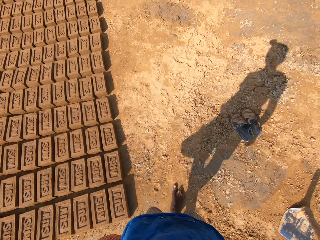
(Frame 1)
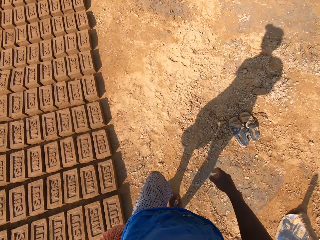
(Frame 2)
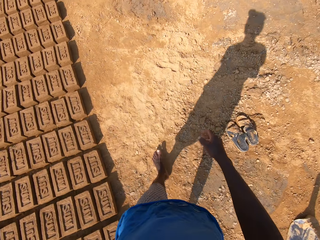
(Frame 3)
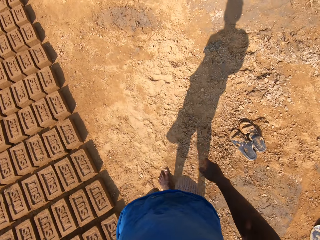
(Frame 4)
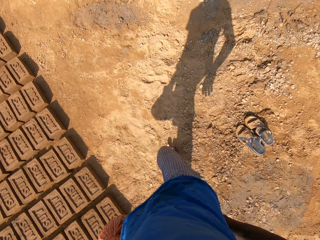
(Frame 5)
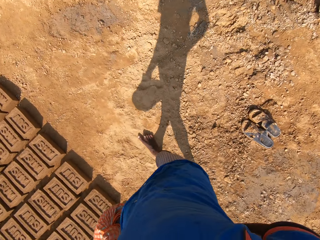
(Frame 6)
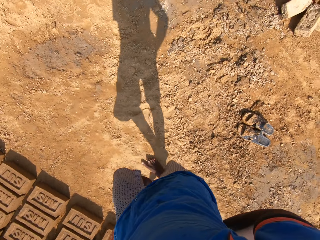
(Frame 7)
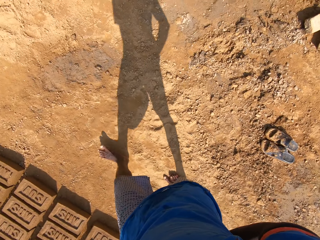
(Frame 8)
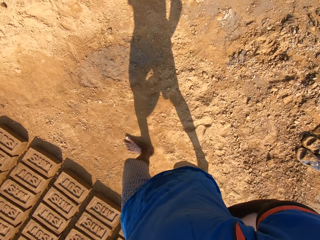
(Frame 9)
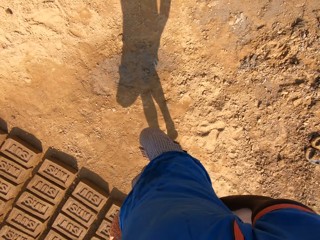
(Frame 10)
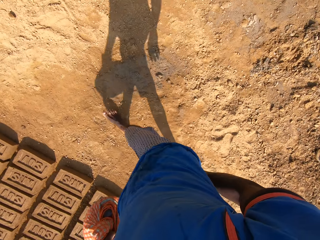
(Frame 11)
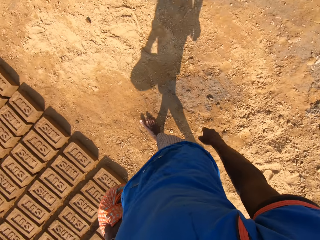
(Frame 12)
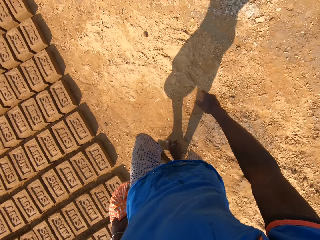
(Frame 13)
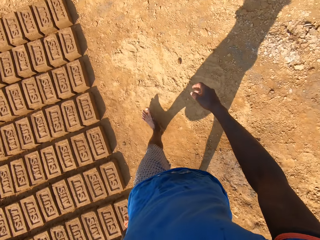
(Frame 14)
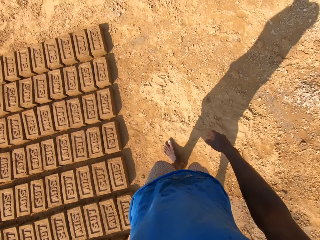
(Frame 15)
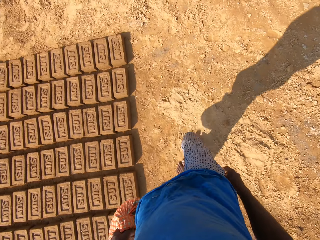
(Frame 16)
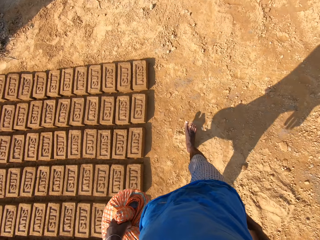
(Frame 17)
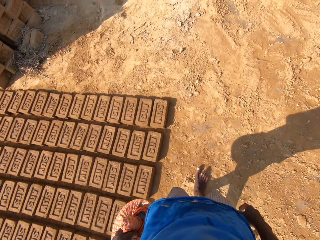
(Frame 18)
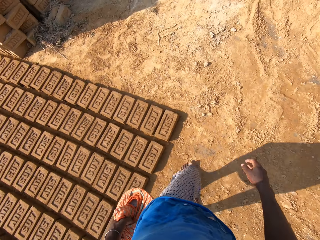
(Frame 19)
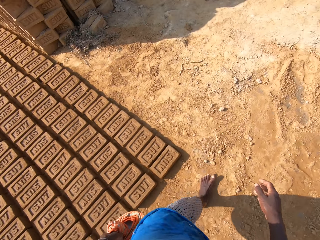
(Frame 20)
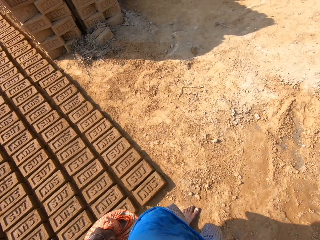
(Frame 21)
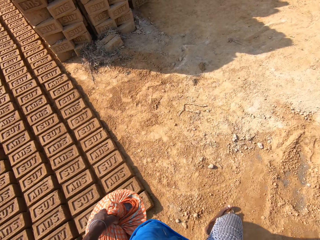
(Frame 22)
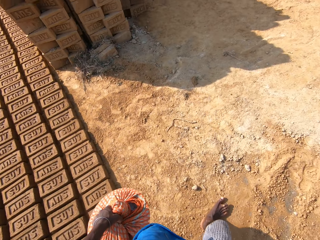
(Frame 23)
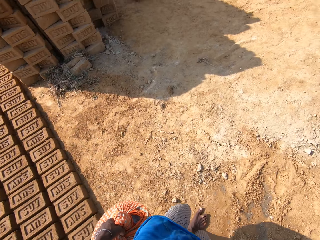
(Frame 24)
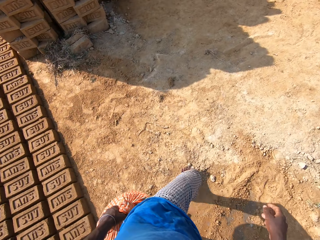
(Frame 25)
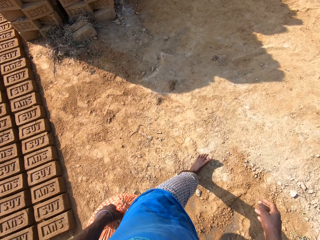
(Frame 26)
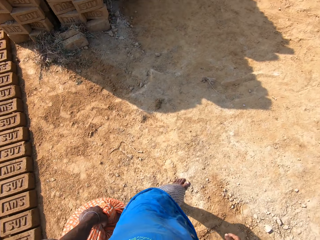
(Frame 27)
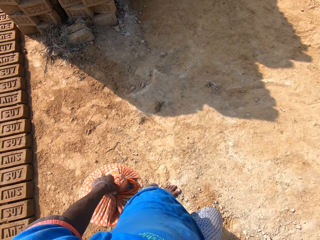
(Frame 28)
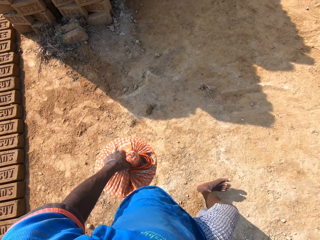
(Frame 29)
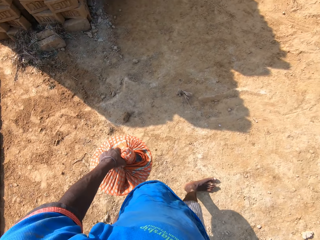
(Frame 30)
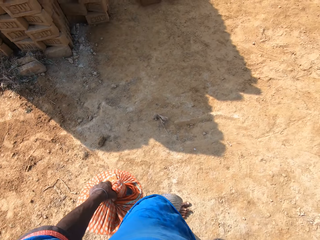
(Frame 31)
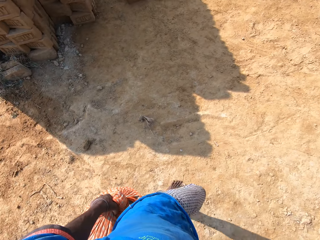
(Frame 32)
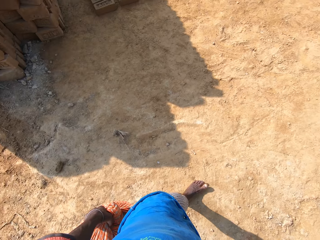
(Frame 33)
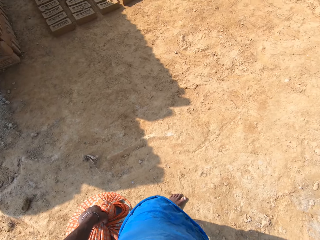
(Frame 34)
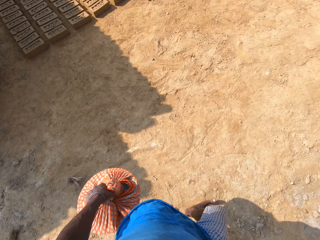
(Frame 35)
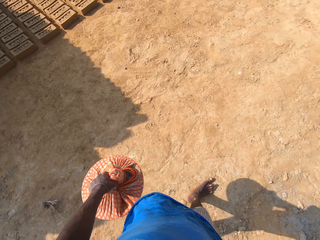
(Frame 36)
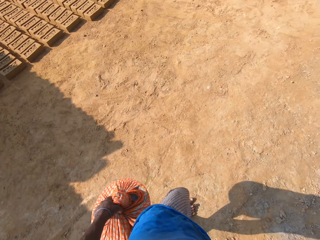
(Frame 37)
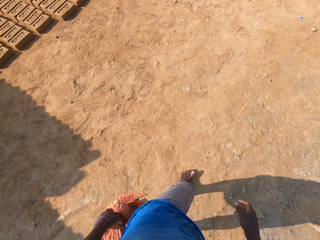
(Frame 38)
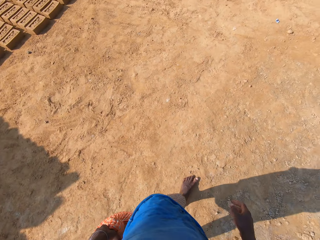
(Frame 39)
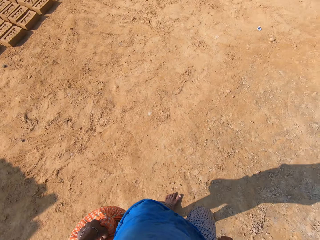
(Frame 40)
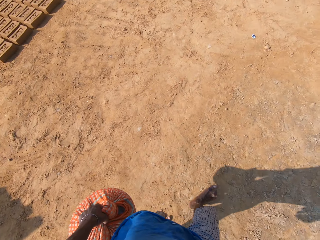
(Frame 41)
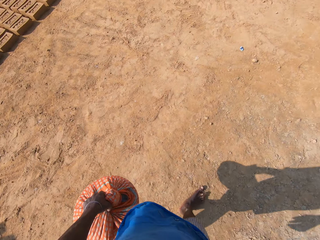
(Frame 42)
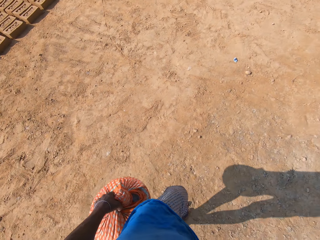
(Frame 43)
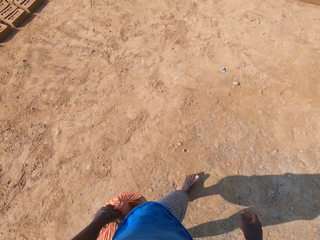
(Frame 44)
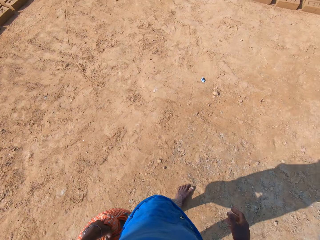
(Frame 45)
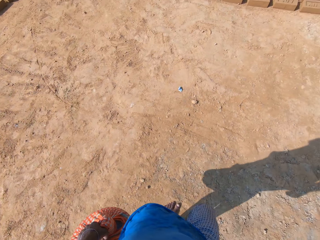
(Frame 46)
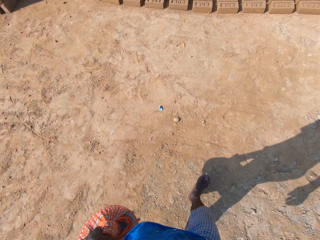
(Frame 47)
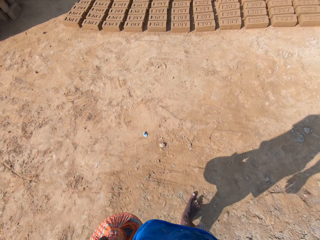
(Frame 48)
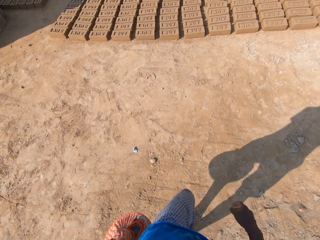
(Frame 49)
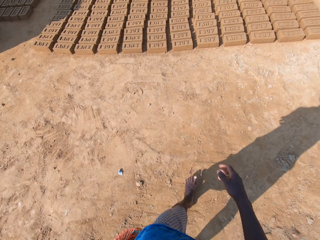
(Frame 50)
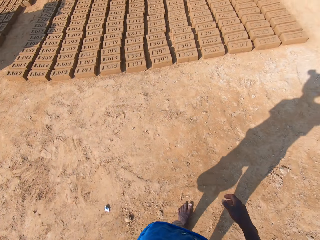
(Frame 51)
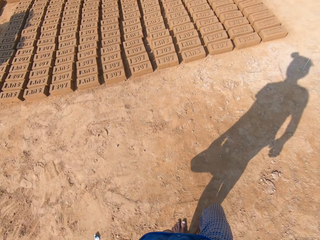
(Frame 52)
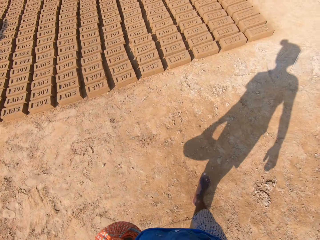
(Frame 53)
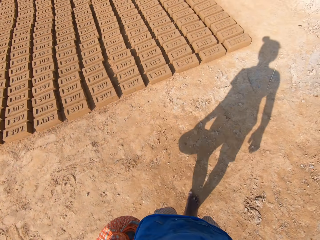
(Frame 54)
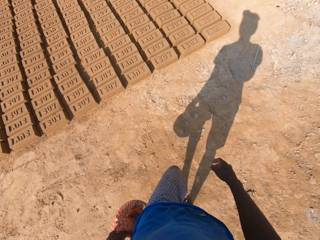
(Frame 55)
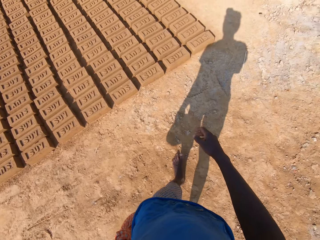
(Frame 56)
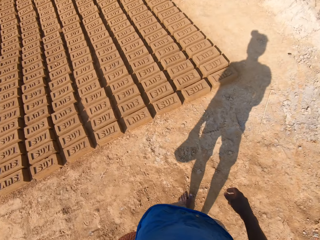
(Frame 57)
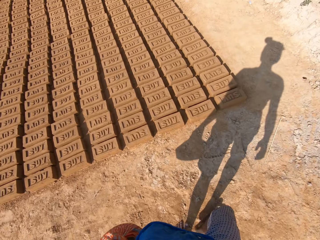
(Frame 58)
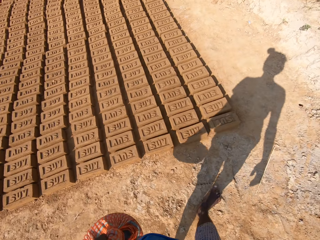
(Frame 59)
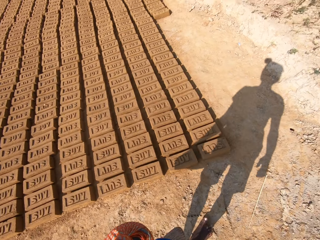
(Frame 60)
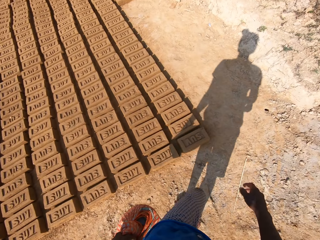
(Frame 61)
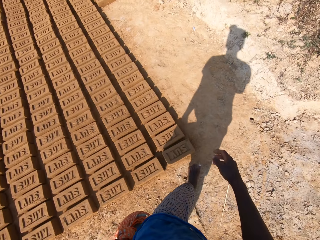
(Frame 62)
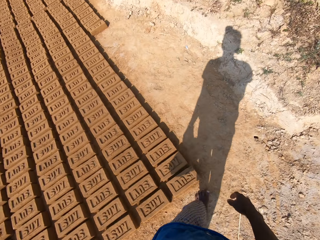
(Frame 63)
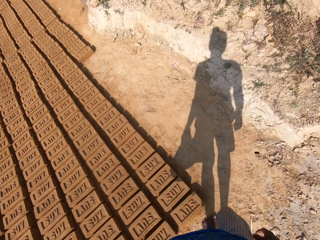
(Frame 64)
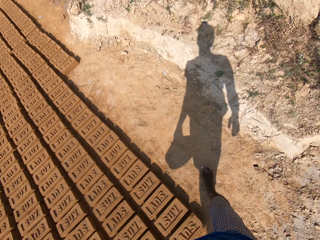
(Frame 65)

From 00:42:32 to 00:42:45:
The camera wearer spits saliva on the ground. They walk on the ground. They walk around and carry the cloth.

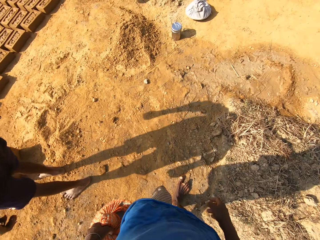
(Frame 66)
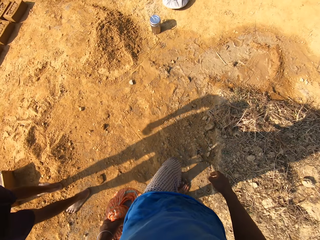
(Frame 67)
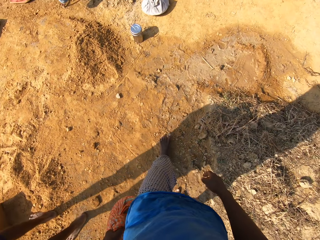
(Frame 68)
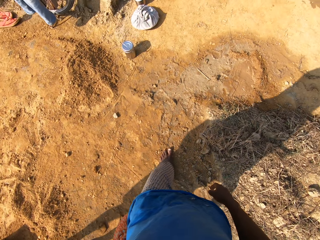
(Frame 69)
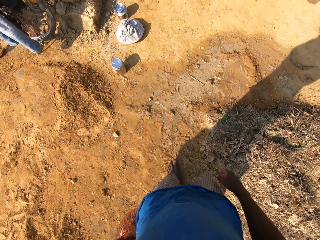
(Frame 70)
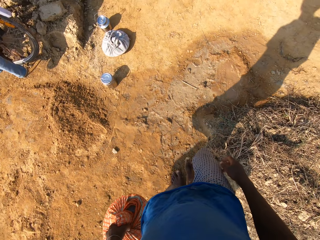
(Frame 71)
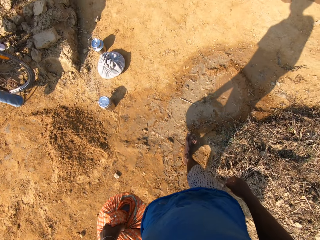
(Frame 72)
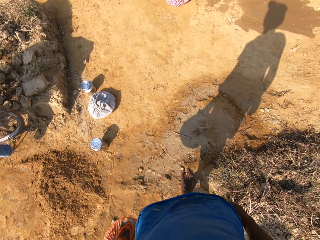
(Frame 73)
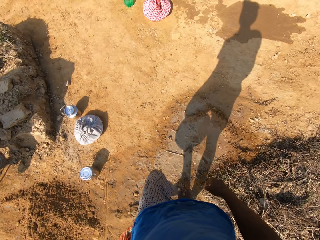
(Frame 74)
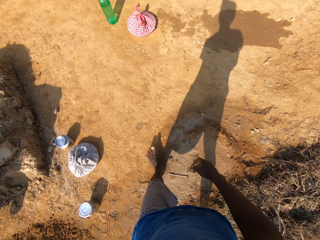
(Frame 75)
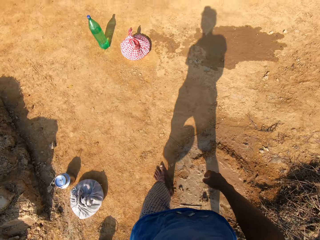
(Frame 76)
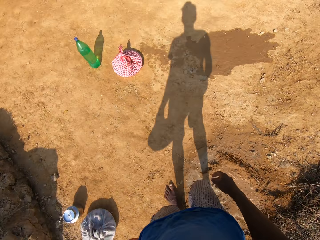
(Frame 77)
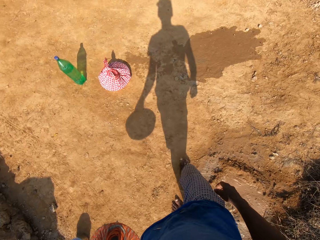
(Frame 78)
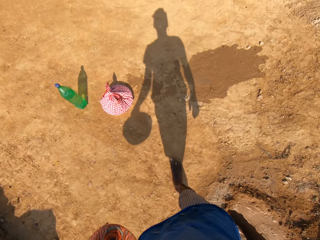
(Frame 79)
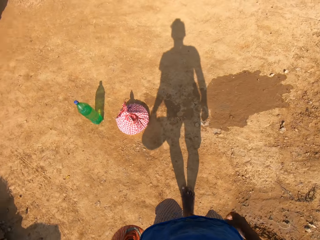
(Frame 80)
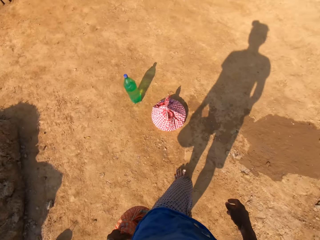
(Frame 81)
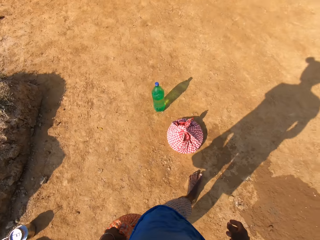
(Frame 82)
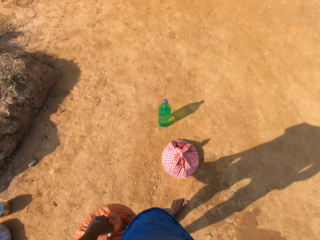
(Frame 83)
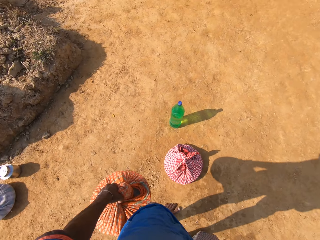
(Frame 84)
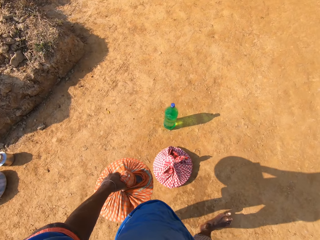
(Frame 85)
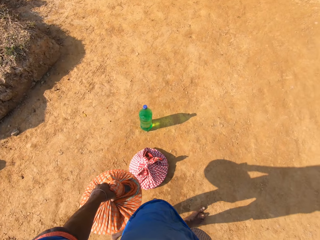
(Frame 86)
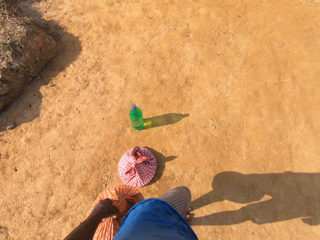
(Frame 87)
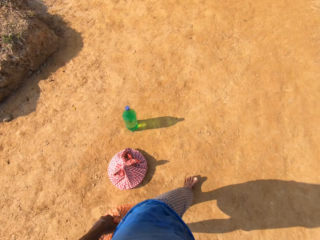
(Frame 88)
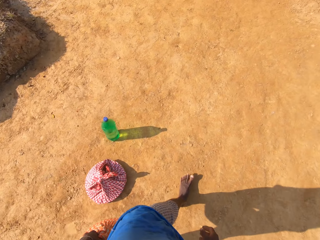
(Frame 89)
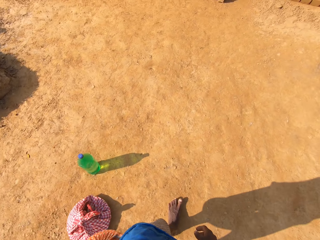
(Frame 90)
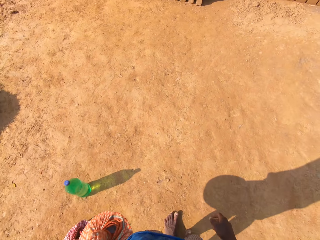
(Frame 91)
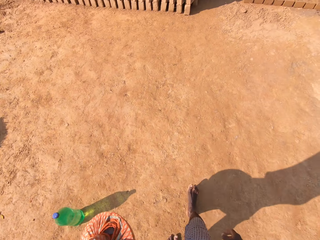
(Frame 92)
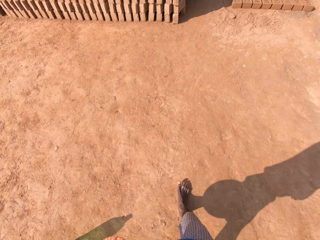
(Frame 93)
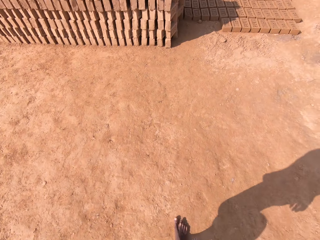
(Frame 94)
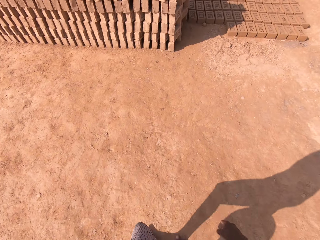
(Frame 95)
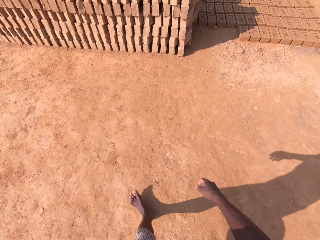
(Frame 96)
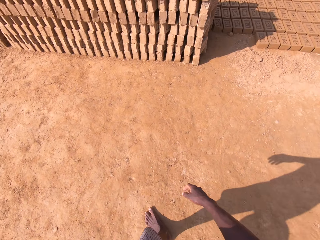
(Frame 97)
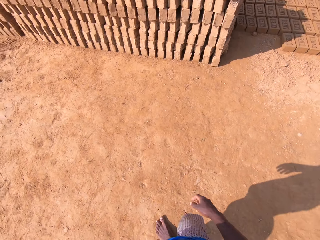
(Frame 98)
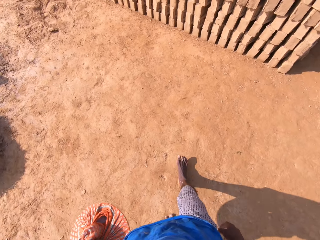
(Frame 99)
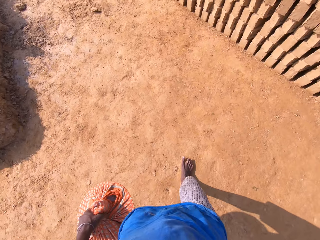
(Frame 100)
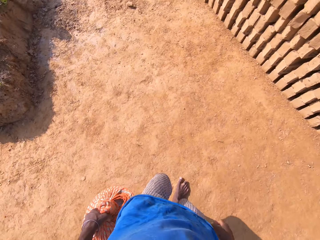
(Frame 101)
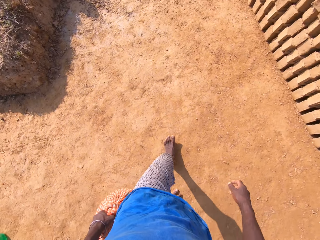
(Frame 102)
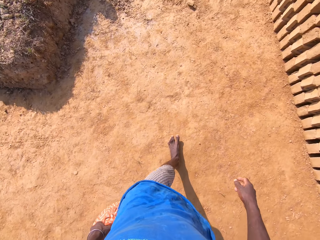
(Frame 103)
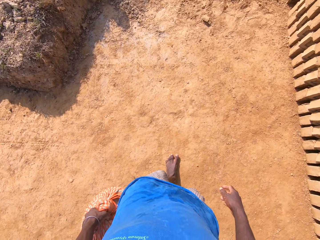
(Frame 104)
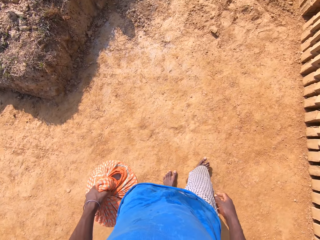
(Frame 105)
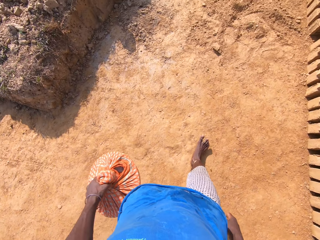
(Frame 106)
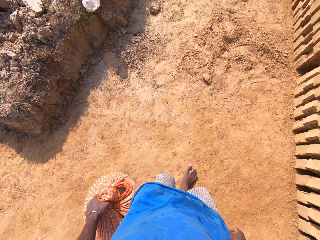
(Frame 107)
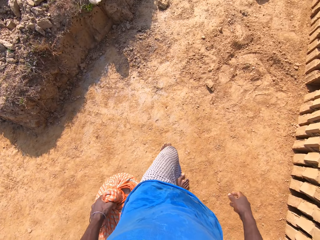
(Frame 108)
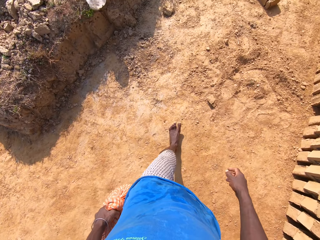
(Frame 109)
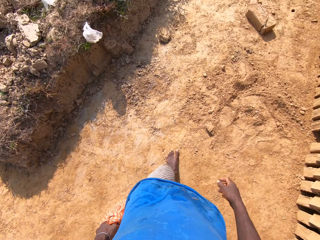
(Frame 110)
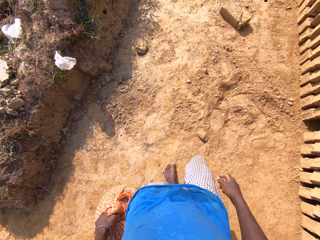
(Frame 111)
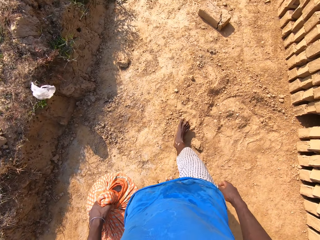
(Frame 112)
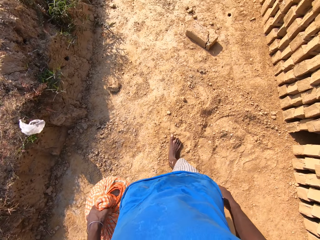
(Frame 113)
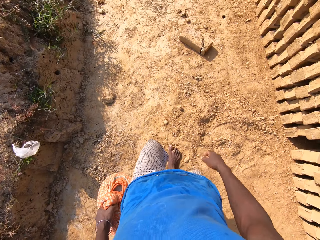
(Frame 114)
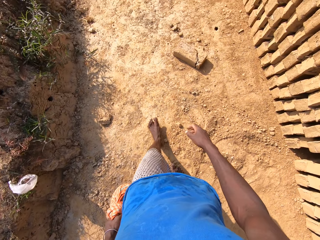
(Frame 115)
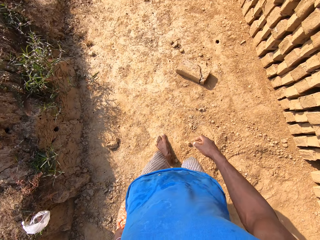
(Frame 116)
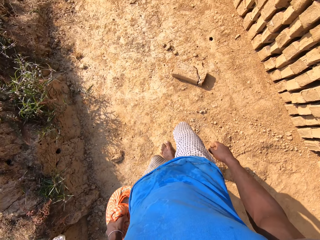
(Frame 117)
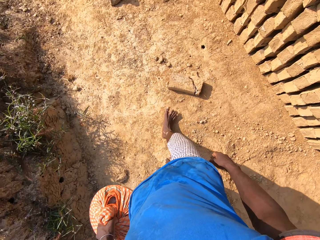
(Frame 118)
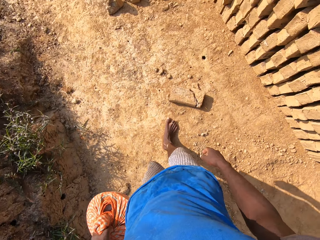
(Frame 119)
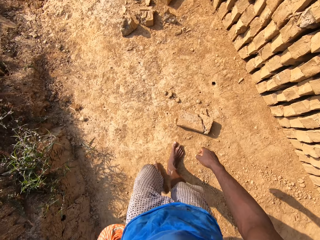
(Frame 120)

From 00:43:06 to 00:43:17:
The camera wearer converses with a person. They carry the cloth. They walk on the ground. They carry the cloth and walk around.
